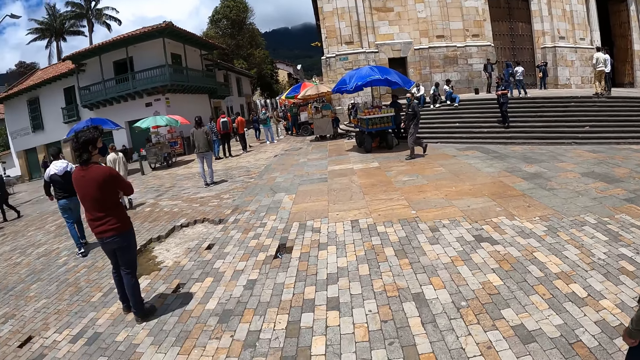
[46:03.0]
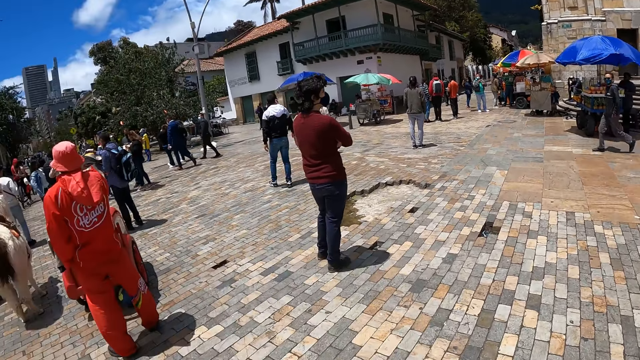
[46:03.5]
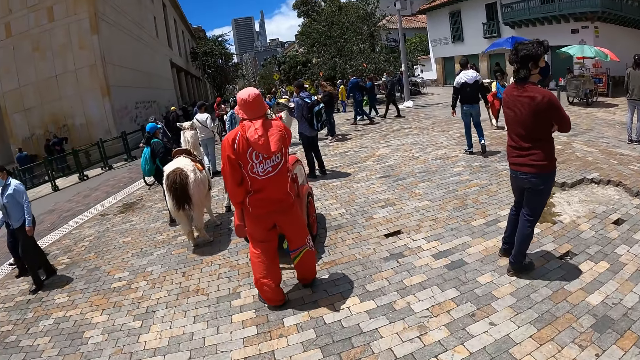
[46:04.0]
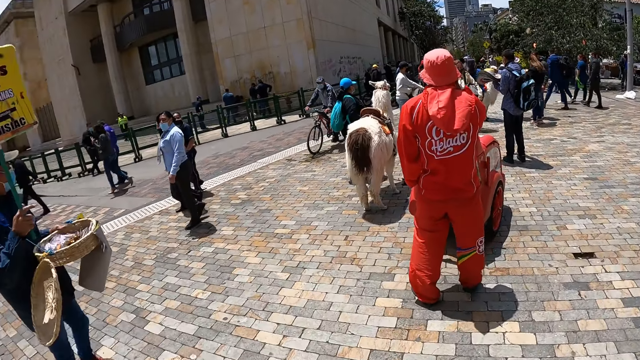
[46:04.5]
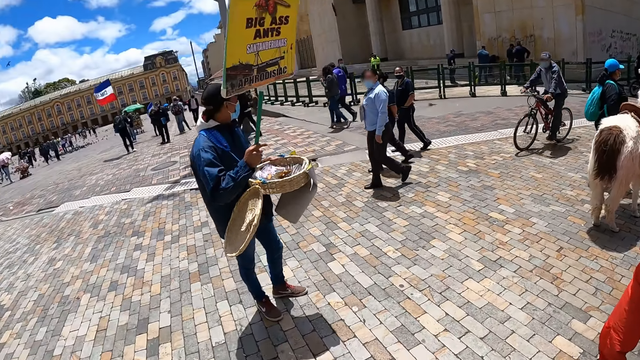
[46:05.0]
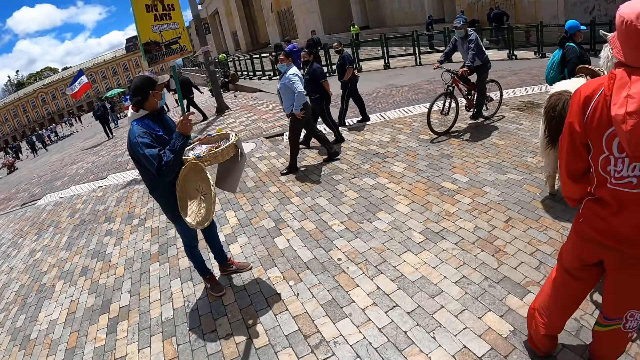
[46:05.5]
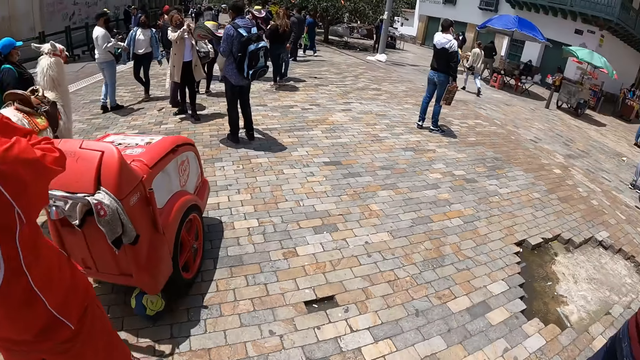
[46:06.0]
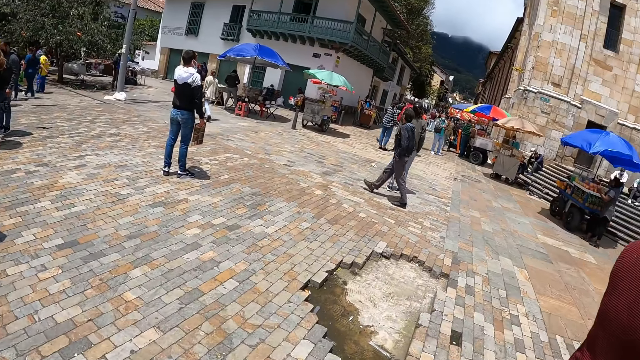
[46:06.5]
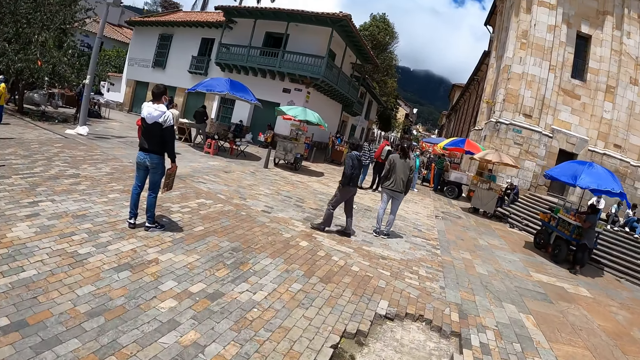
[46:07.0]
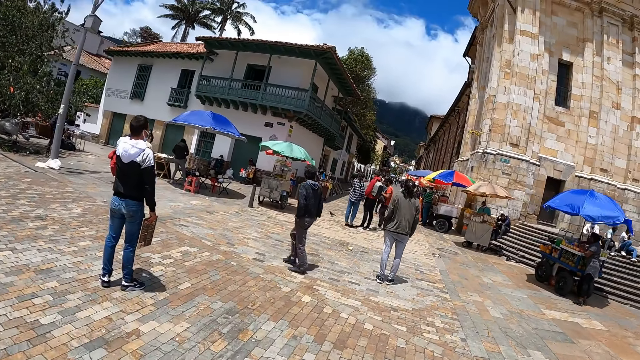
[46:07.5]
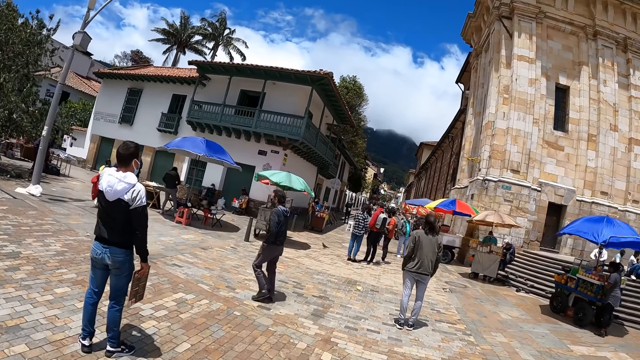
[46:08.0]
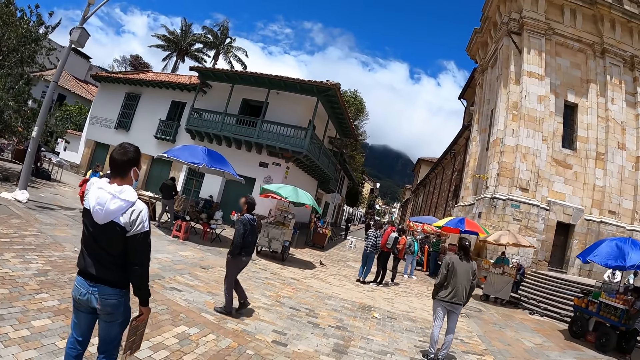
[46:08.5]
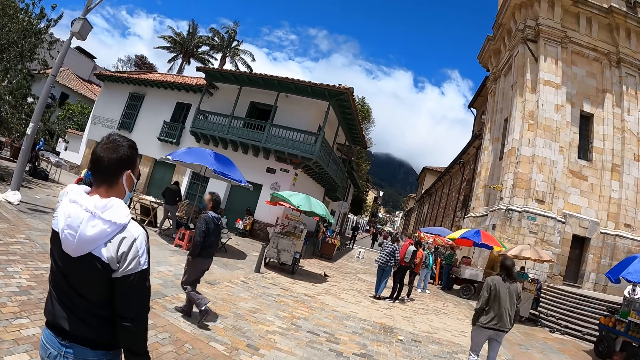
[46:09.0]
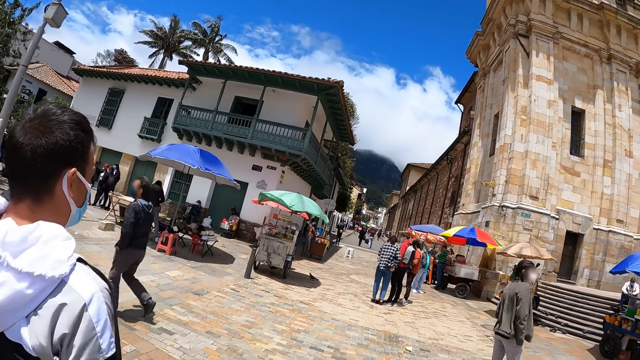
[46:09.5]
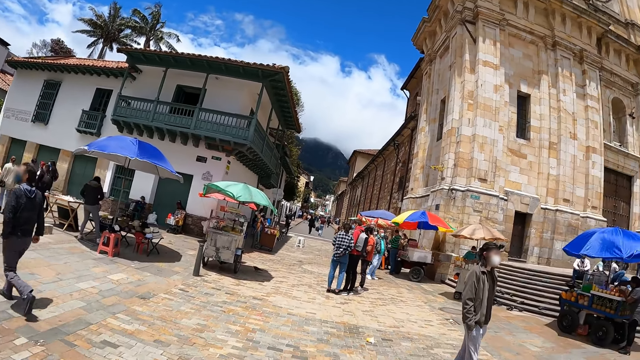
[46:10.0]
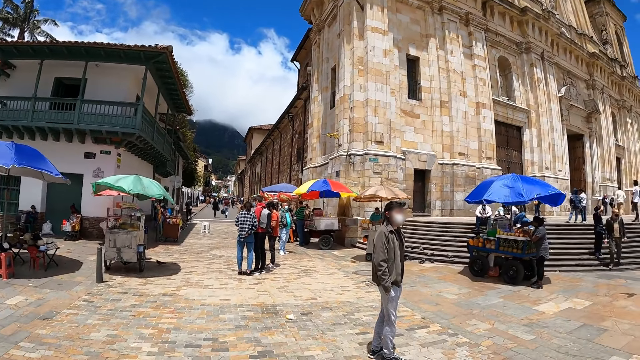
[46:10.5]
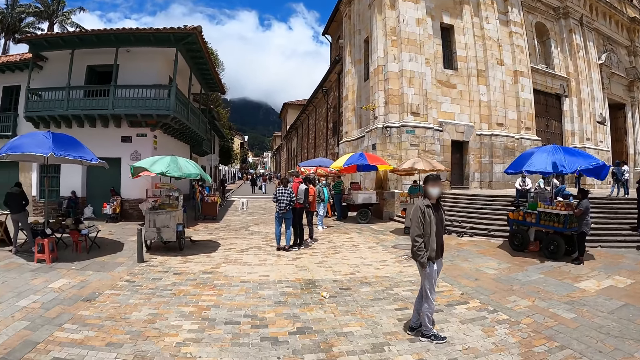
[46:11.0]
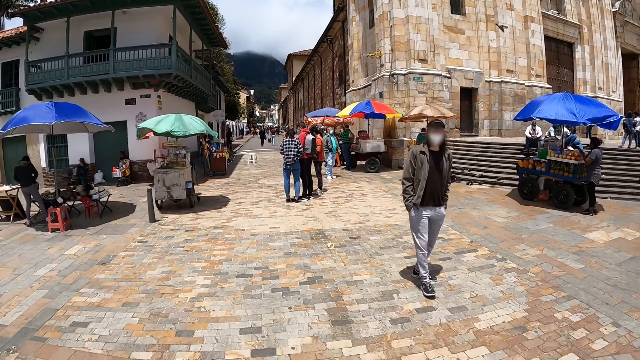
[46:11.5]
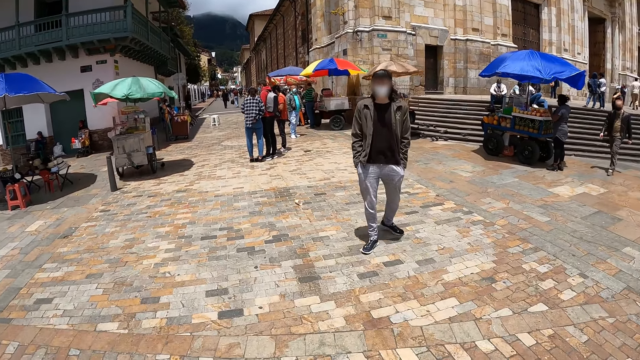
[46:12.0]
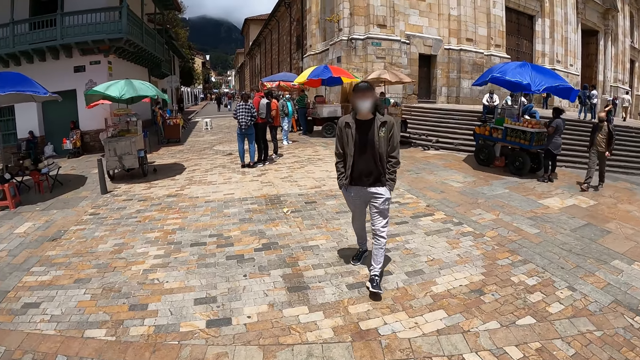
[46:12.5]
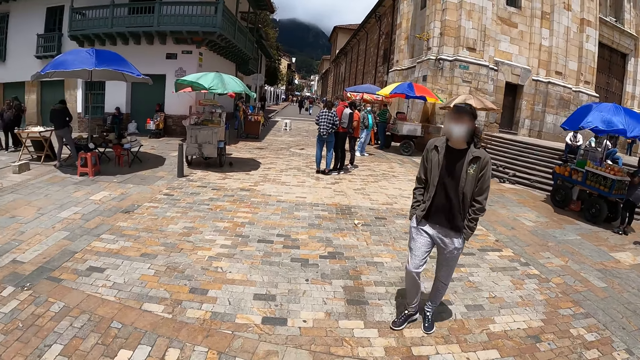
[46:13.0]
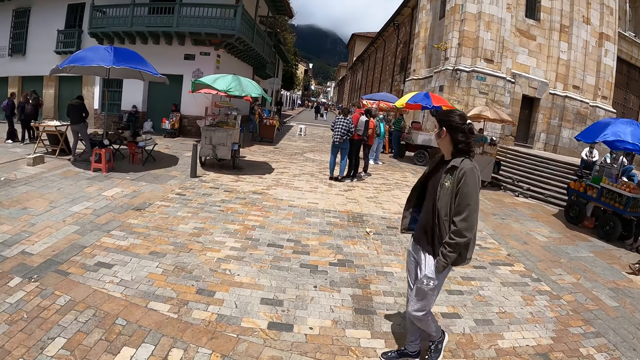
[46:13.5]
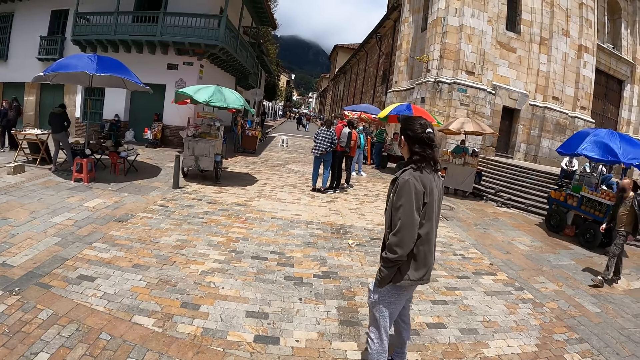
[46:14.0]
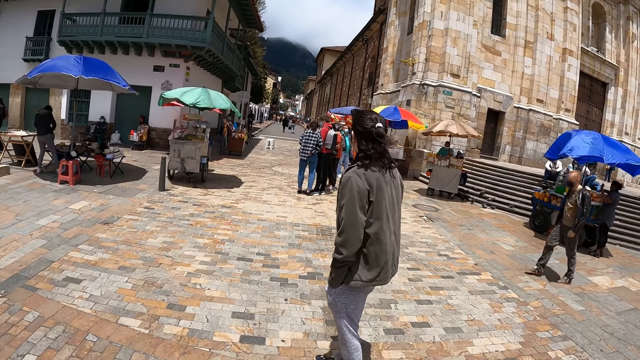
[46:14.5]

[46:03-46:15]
The camera wearer walks around the park on the road. They dialogue with a person.

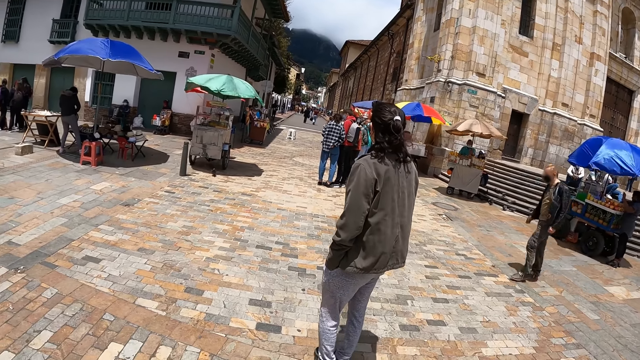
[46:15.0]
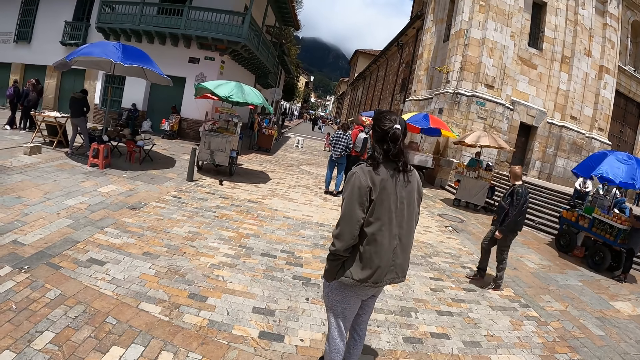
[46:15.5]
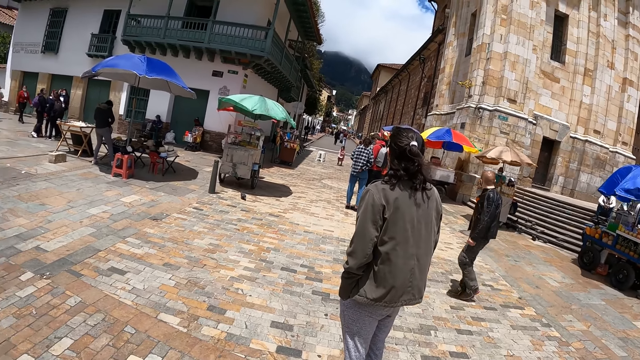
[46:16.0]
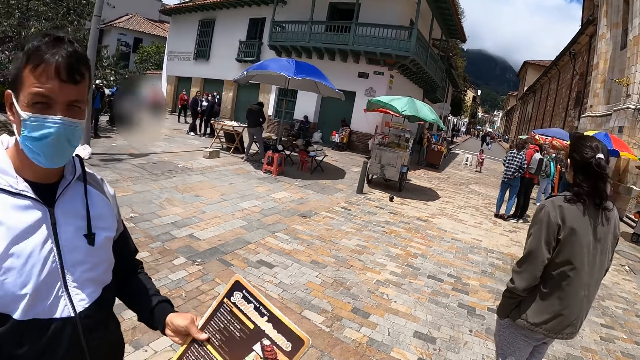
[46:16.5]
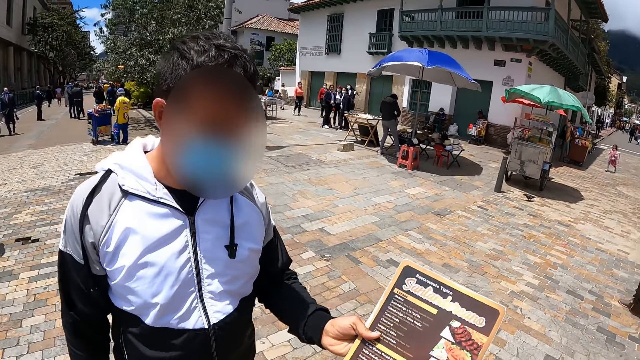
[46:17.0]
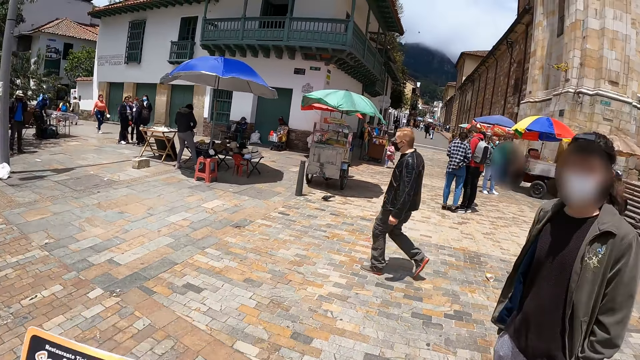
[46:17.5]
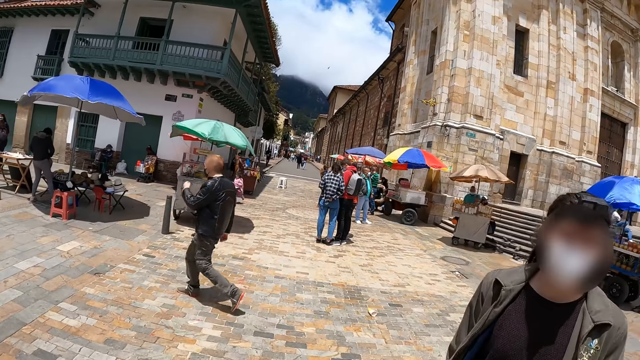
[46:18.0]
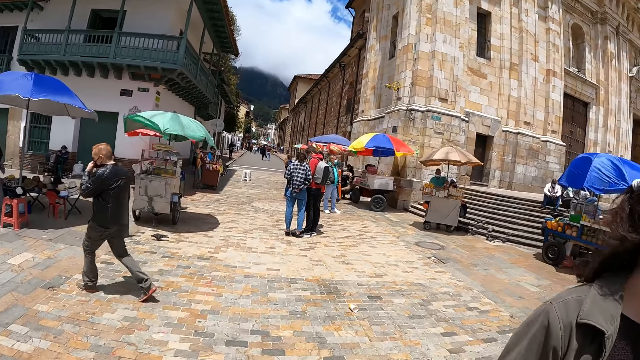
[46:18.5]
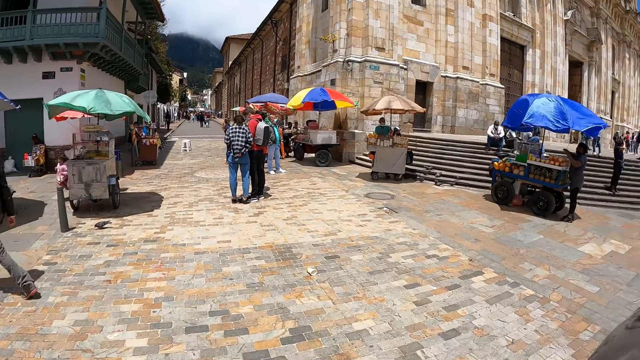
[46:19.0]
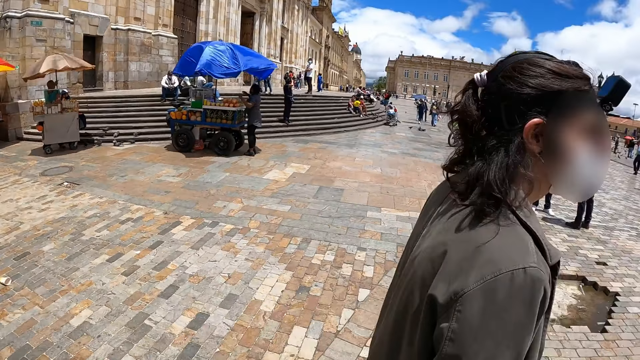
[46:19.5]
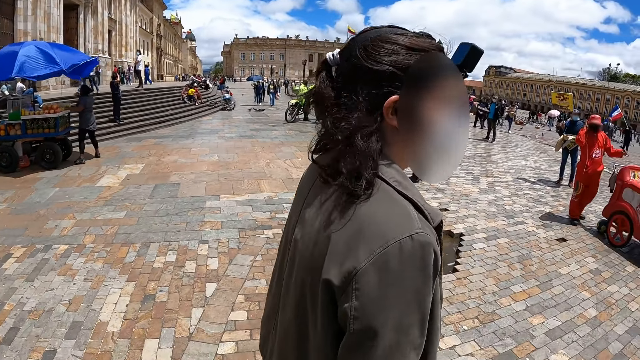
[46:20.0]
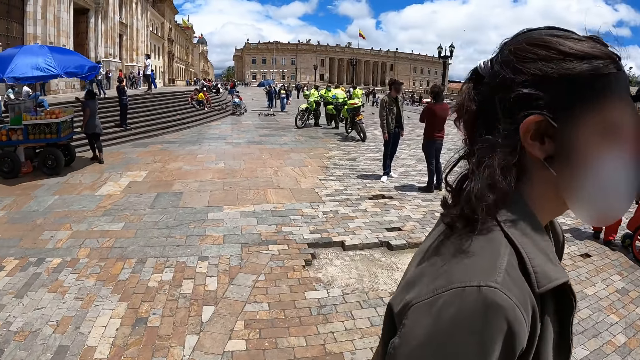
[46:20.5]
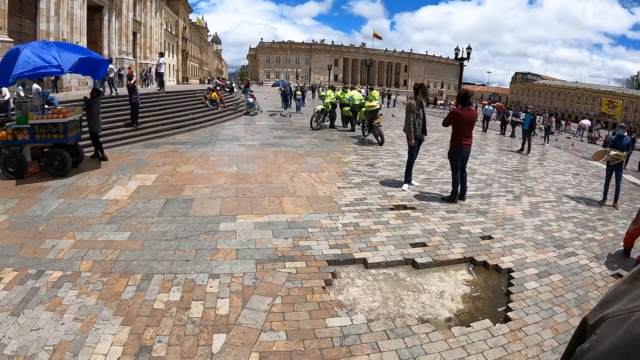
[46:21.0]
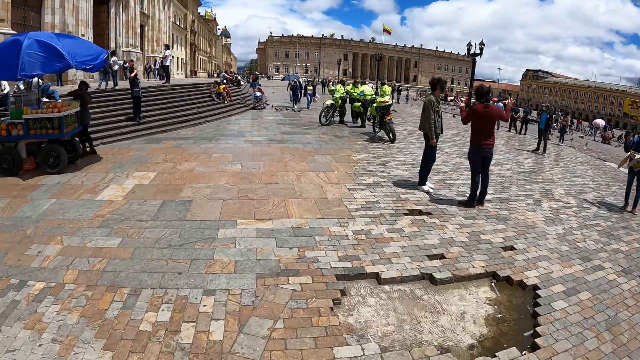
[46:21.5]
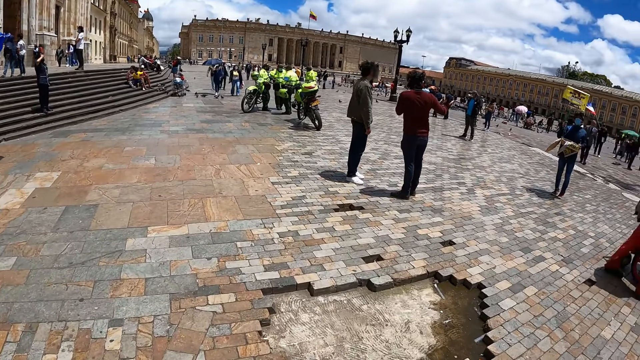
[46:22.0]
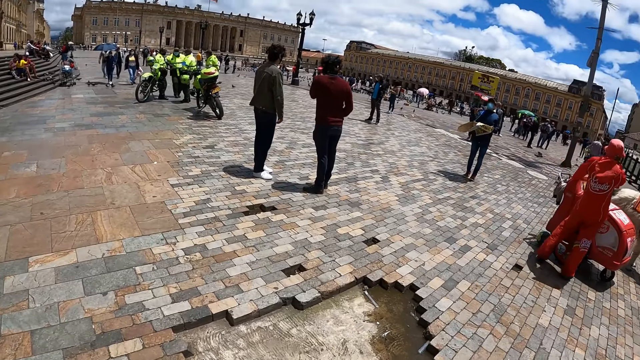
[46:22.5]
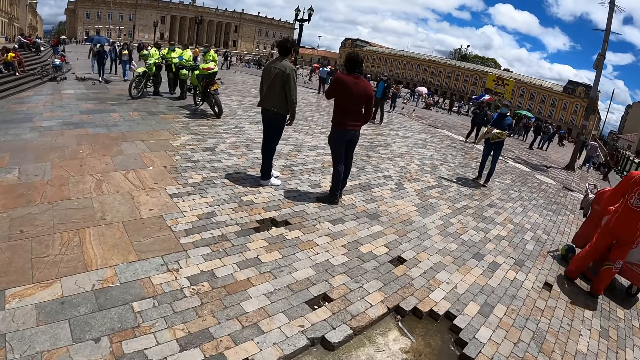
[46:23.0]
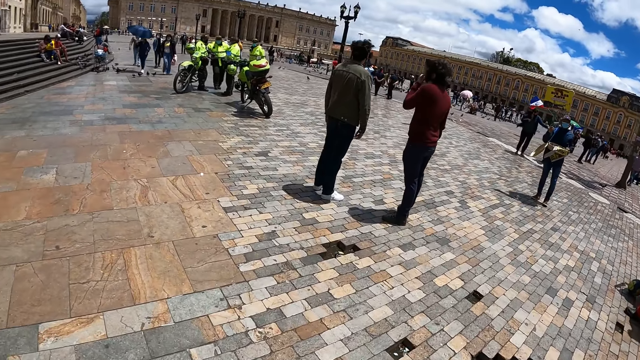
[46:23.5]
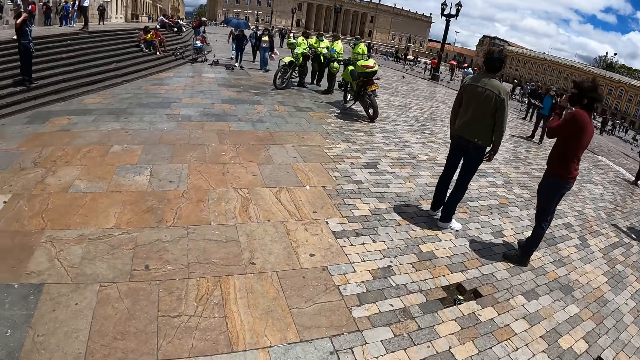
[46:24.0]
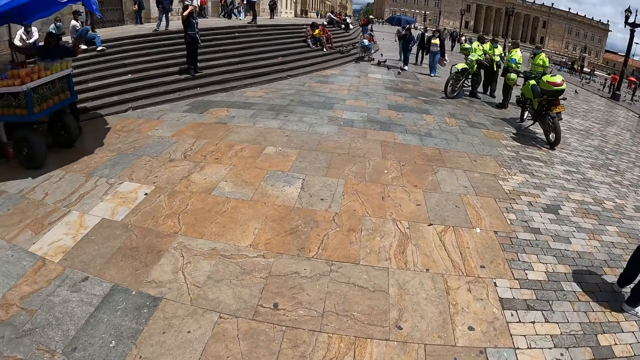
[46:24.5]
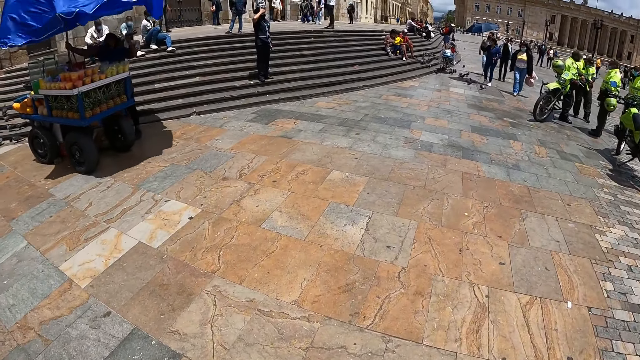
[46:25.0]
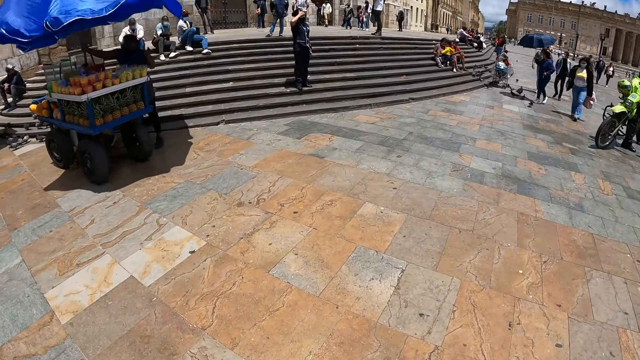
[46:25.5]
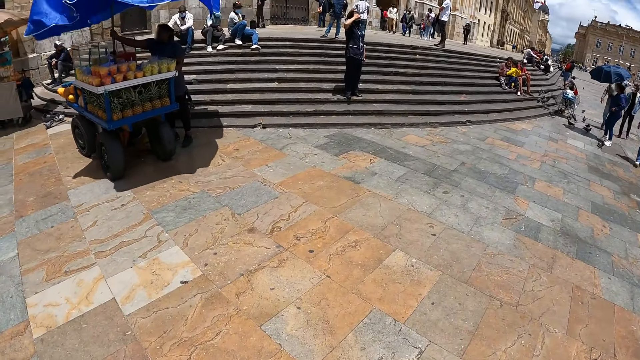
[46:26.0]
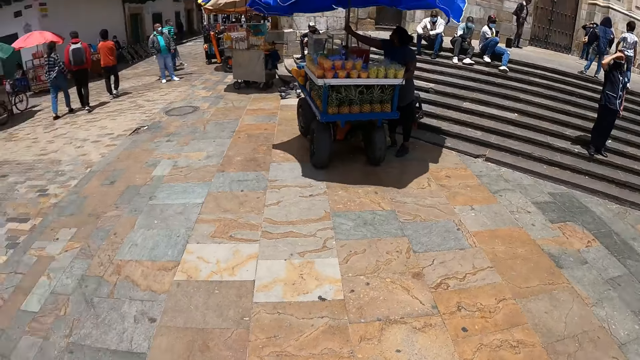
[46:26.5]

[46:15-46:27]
A person displays a board to the camera wearer. The camera wearer dialogues with the person. They walk around the park on the road. They look around.
